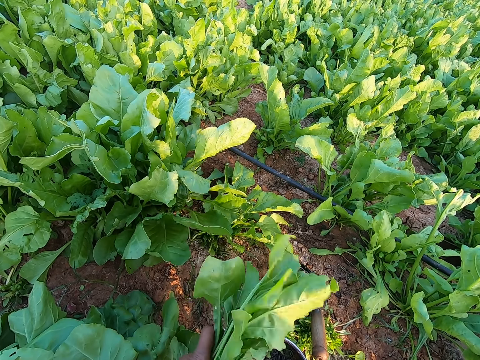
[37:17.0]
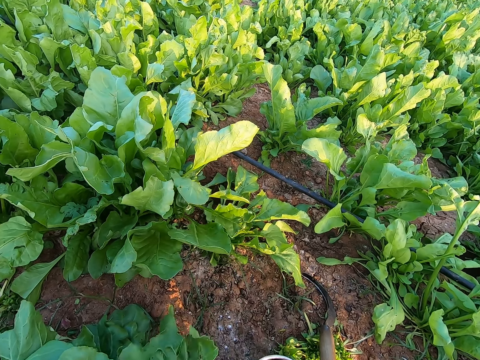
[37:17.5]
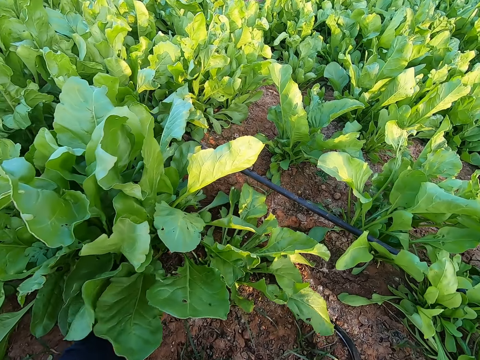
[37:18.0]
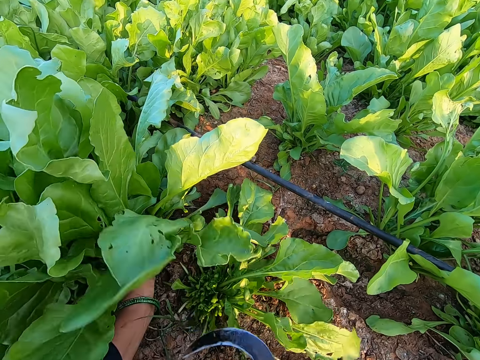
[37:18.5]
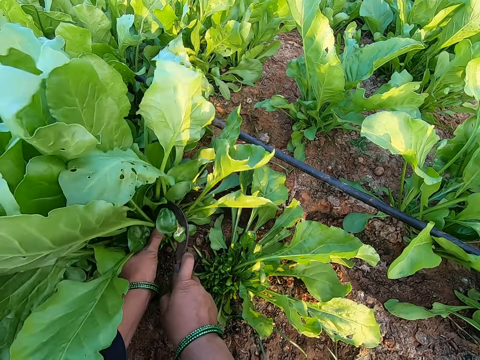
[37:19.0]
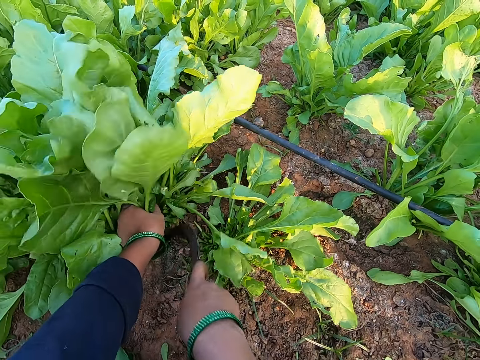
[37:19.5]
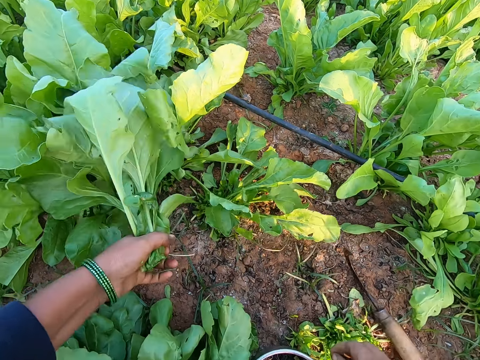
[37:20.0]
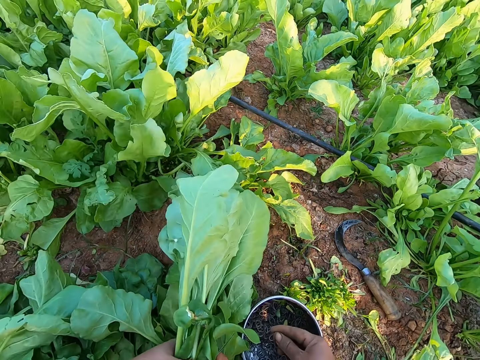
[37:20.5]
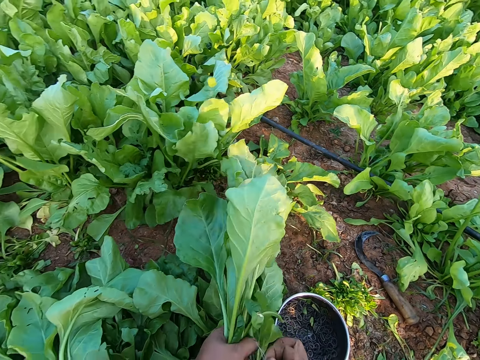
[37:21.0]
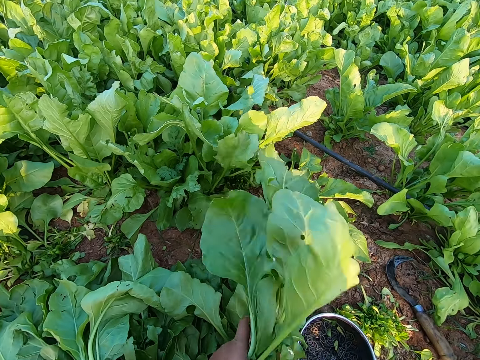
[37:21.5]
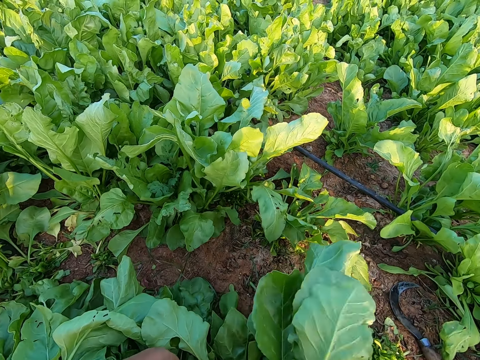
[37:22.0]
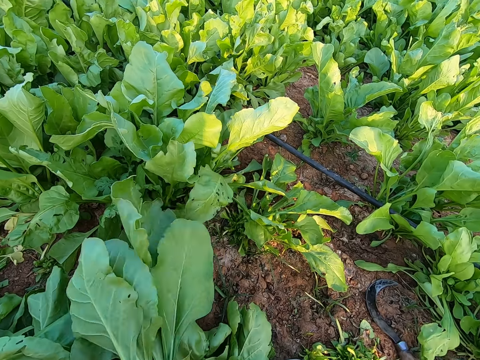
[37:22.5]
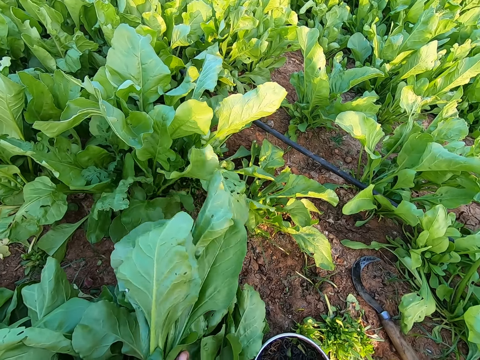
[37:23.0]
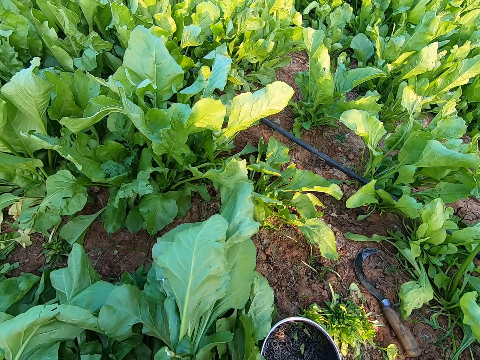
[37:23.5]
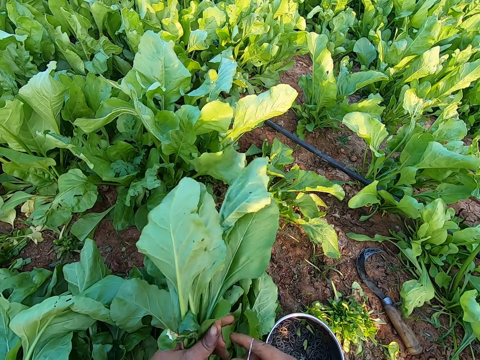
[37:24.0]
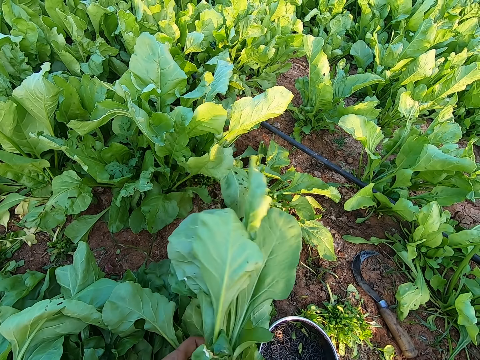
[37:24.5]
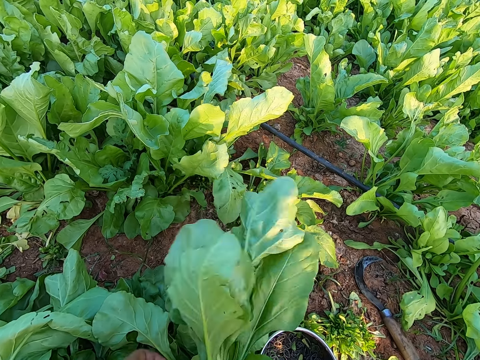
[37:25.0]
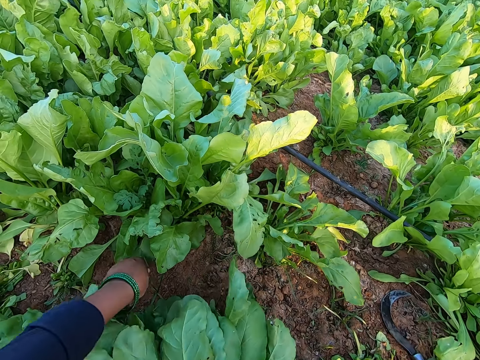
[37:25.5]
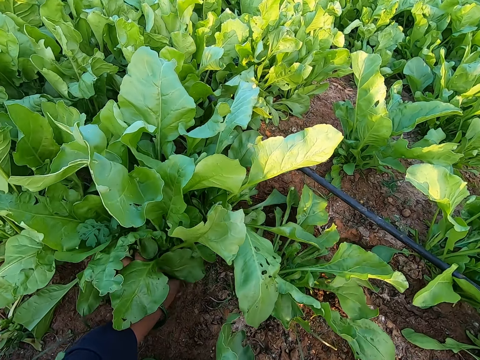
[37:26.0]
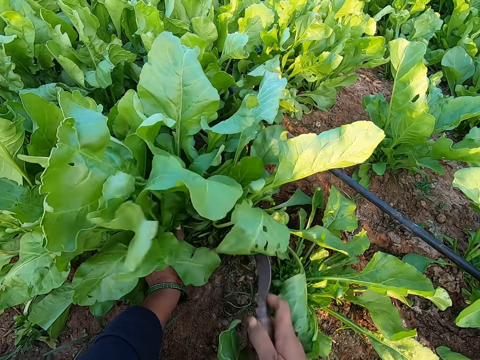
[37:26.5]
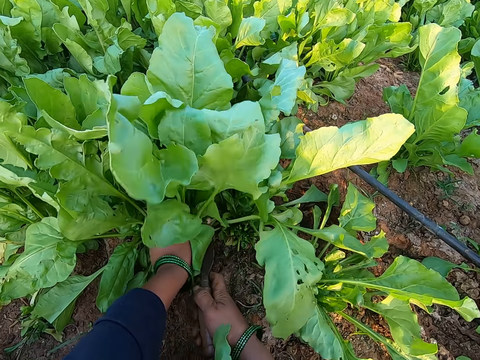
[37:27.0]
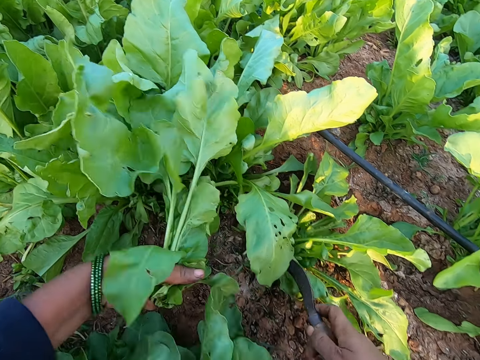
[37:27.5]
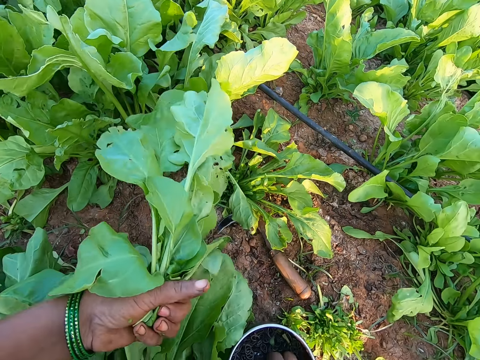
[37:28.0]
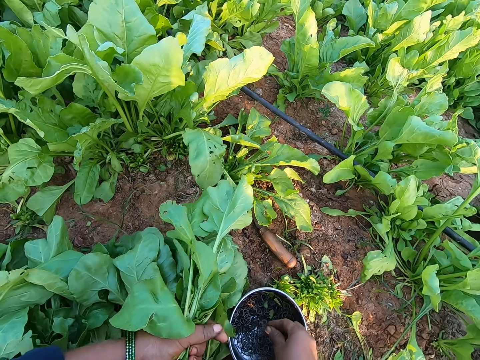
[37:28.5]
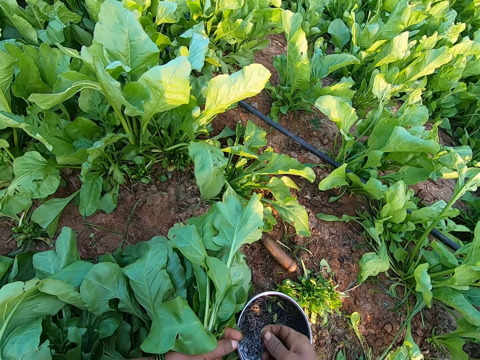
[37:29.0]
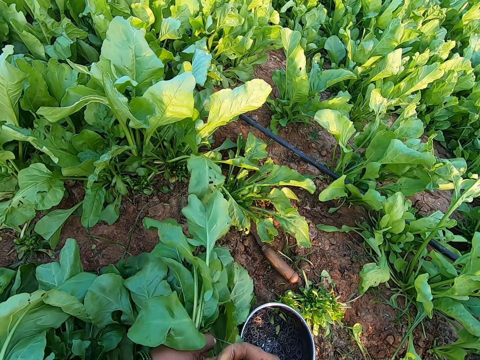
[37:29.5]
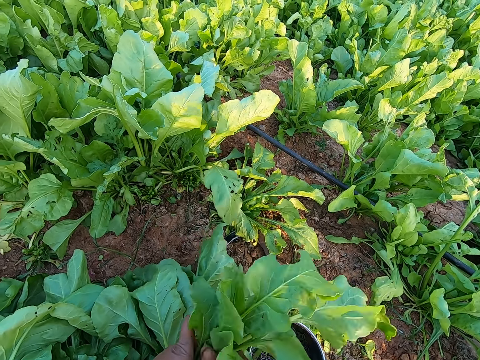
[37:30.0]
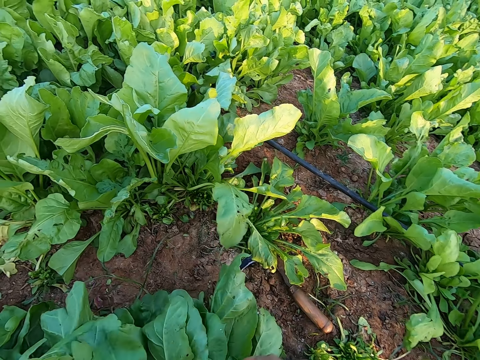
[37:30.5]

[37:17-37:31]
The camera wearer binds the lettuce plant or kale with the band in her right hand. She drops the kale. She holds the lettuce plant with her left hand. She cuts the lettuce plant with the sickle in her right hand. She drops the sickle in her right hand on the ground. She picks the band from the bowl with her right hand. She binds the lettuce plant with the band in her right hand. She binds the lettuce plant again. She holds the lettuce plant with her left hand. She cuts the lettuce plant with the sickle in her right hand. She drops the sickle in her right hand on the ground. She picks the band from the bowl with her right hand. She holds the band with both hands and binds the lettuce plant with the band in her right hand.

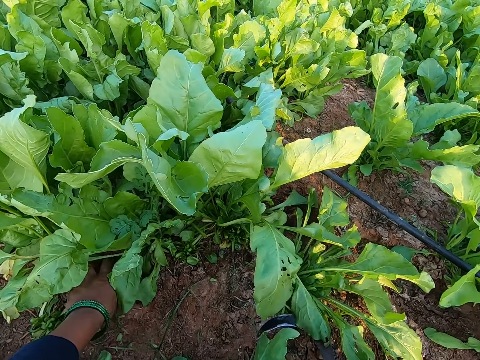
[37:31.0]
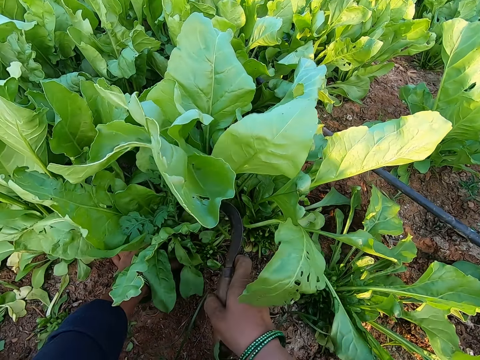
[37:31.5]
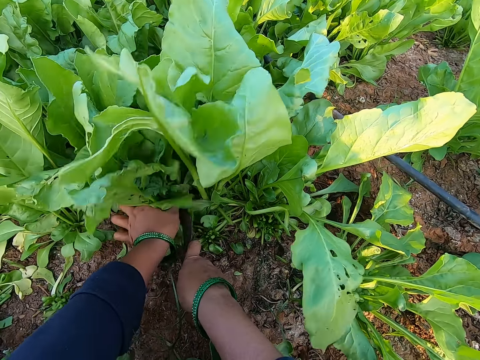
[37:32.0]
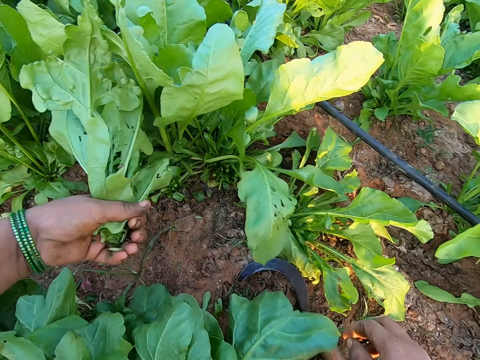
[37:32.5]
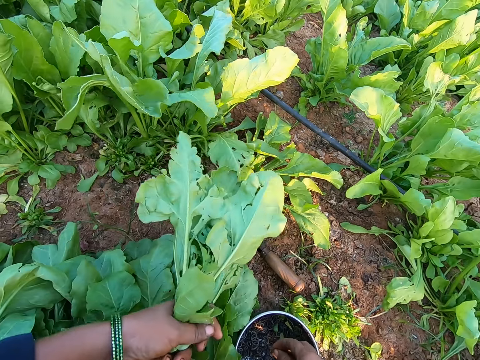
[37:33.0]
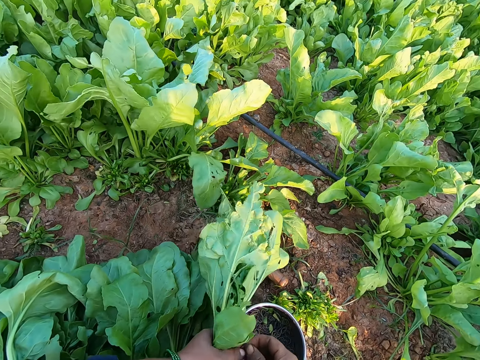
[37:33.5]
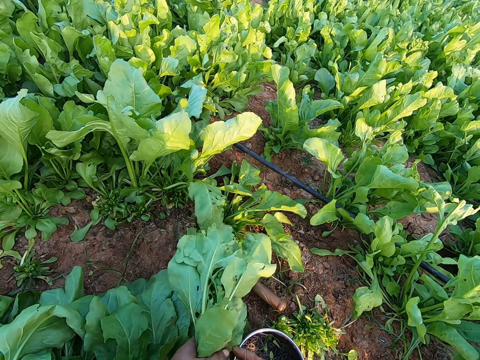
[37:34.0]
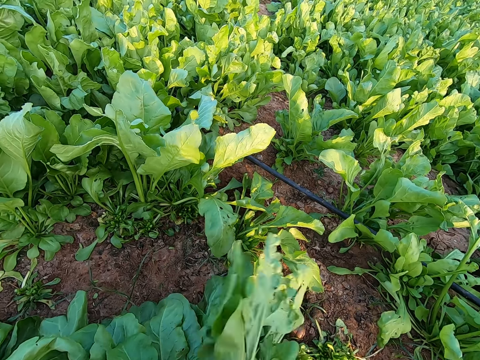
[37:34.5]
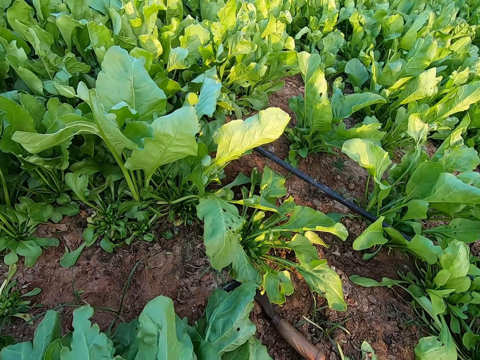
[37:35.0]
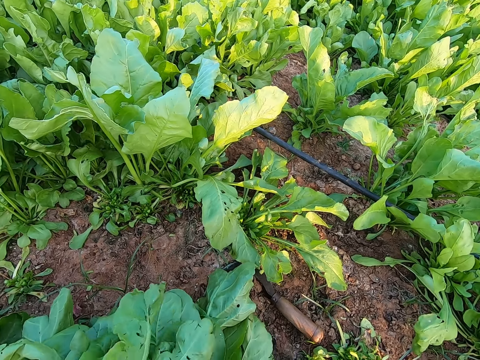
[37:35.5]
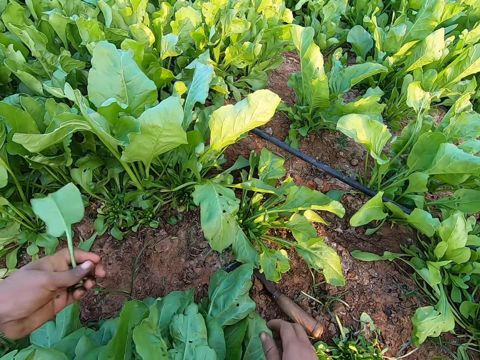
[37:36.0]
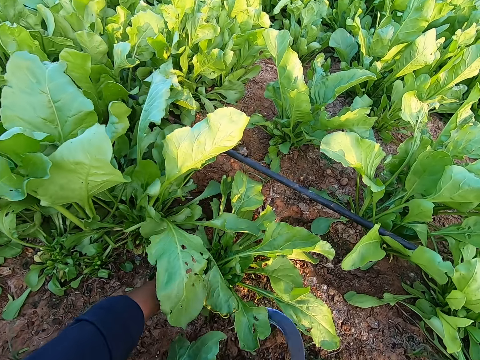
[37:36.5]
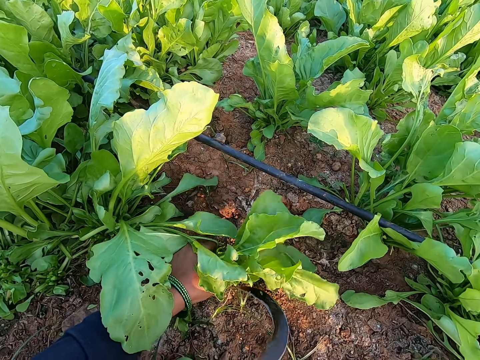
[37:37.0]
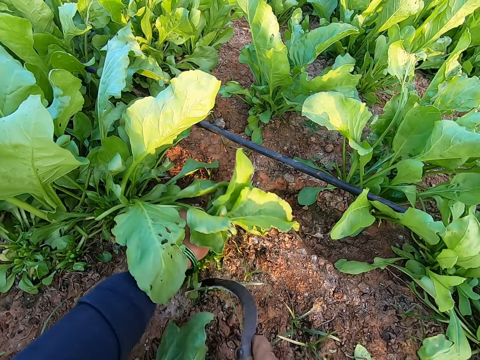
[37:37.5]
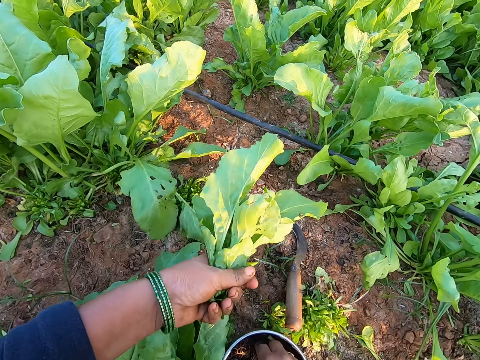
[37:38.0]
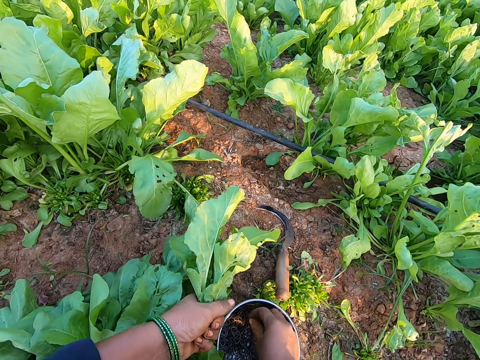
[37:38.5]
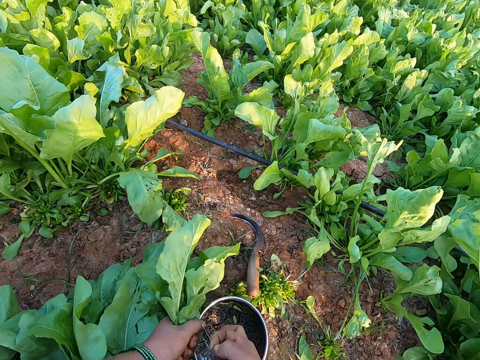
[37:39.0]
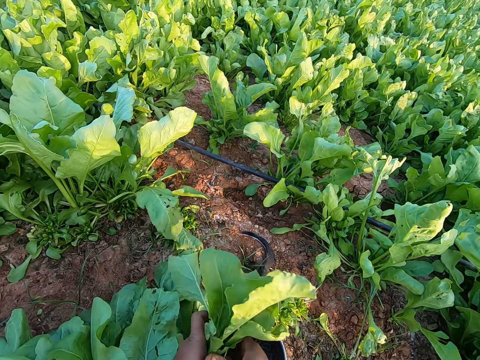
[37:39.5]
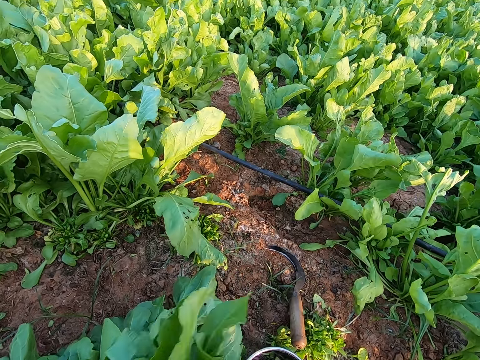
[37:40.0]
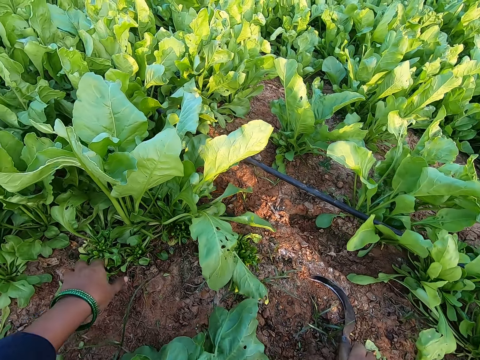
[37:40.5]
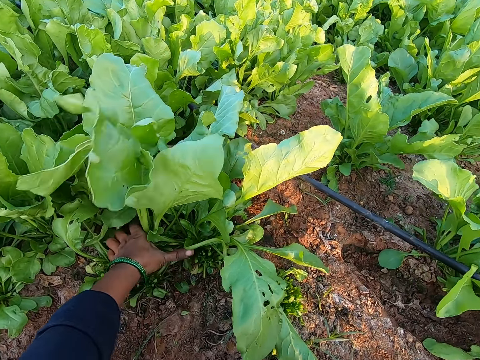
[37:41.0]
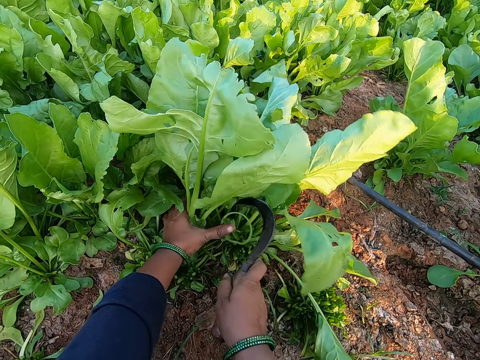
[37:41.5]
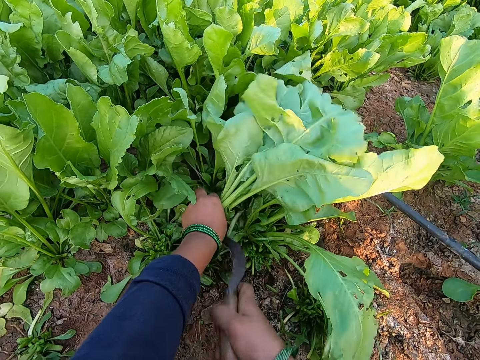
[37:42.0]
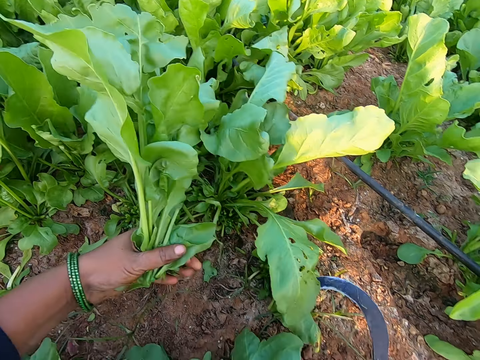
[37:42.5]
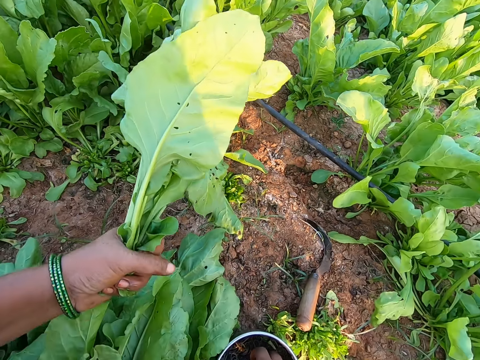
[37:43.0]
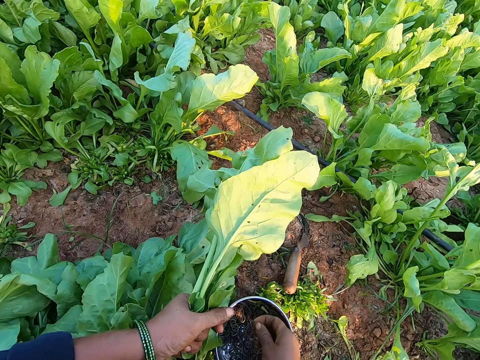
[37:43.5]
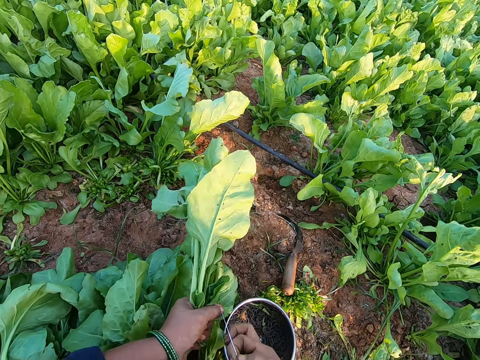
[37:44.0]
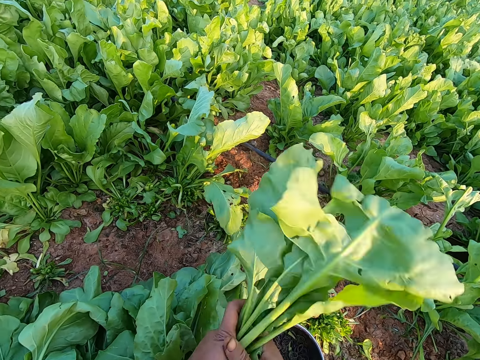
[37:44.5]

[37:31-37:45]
The camera wearer picks the sickle from the ground with her right hand. She holds the lettuce plant or kale with her left hand. She cuts the lettuce plant with the sickle in her right hand. She drops the sickle in her right hand on the ground. She picks a band from the bowl with her right hand. She holds the band with both hands and binds the lettuce plant with the band in her right hand. She drops the lettuce plant in her left hand on the ground. She picks the sickle from the ground with her right hand. She holds the lettuce plant with her left hand. She cuts the lettuce plant with the sickle in her right hand. She drops the sickle in her right hand on the ground. She picks the band from the bowl with her right hand. She holds the band with both hands and binds the lettuce plant with the band in her right hand. She drops the lettuce plant in her left hand on the ground. She picks the sickle from the ground with her right hand. She holds the lettuce plant with her left hand. She cuts the lettuce plant with the sickle in her right hand. She drops the sickle in her right hand on the ground. She picks the band from the bowl with her right hand. She drops the kale. She binds the lettuce plant with the band in her right hand and holds the band with both hands.
